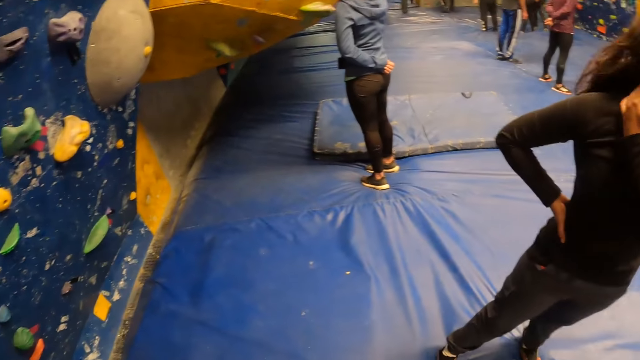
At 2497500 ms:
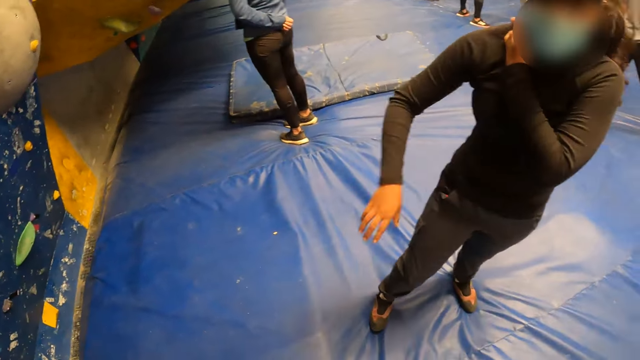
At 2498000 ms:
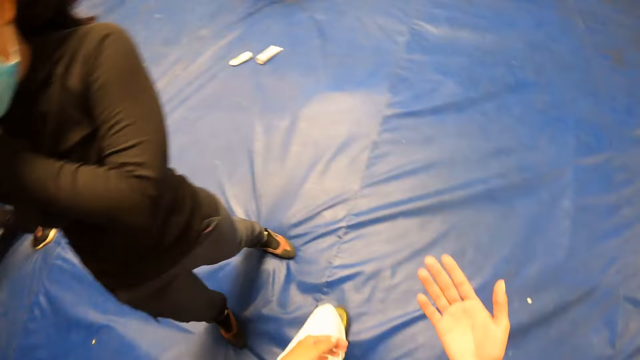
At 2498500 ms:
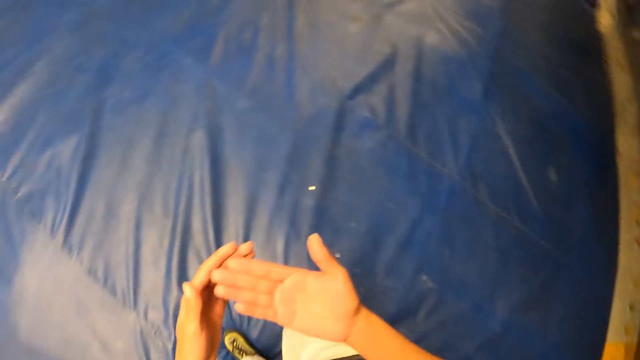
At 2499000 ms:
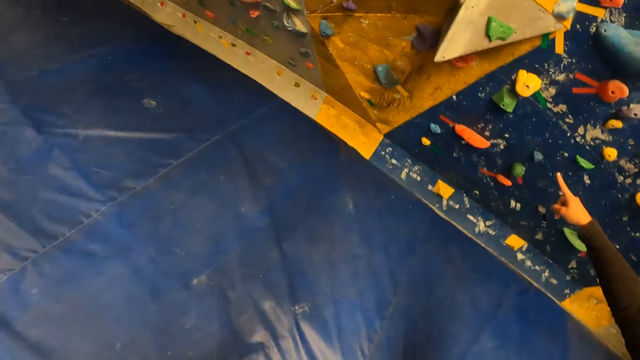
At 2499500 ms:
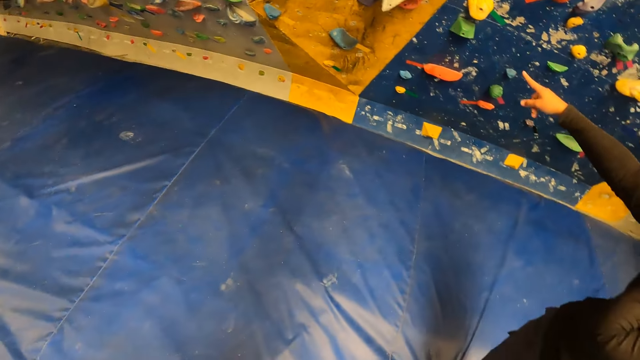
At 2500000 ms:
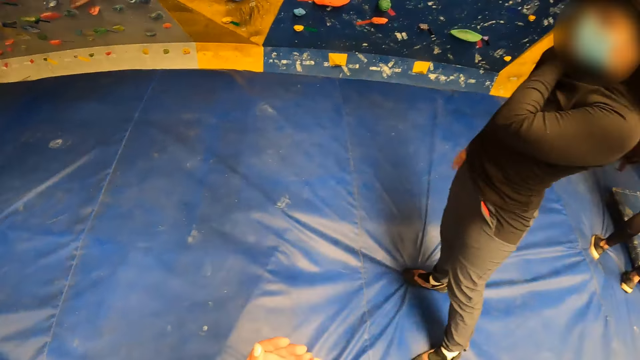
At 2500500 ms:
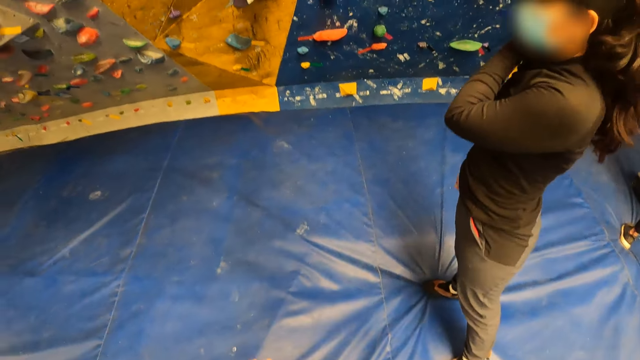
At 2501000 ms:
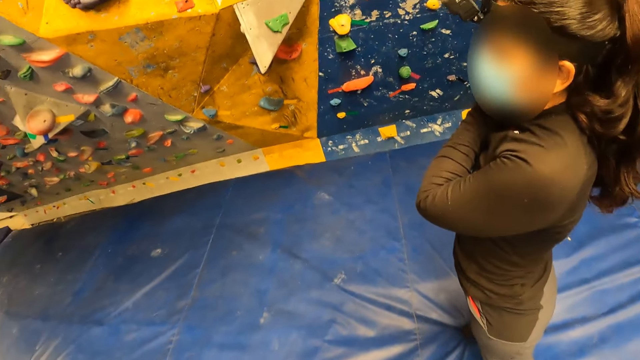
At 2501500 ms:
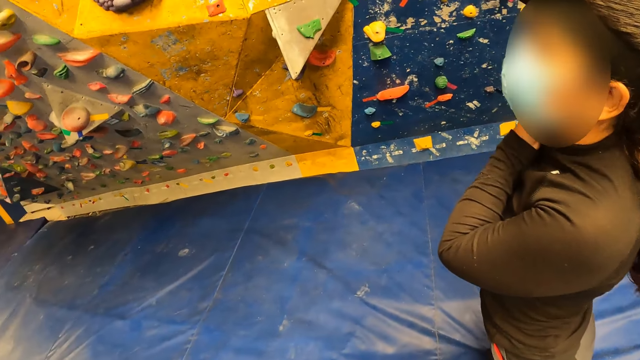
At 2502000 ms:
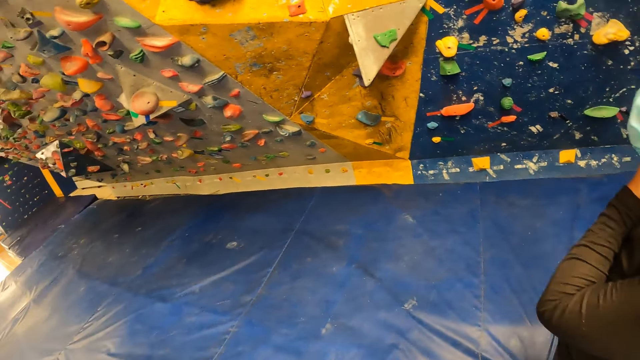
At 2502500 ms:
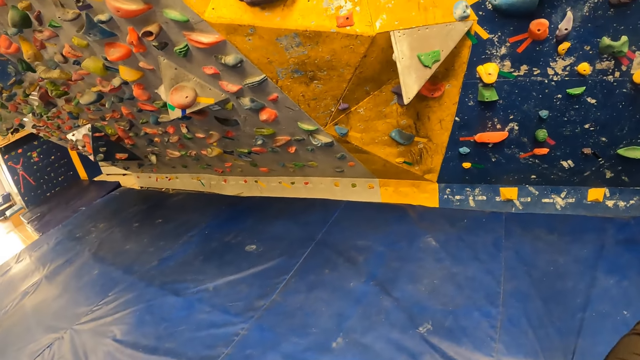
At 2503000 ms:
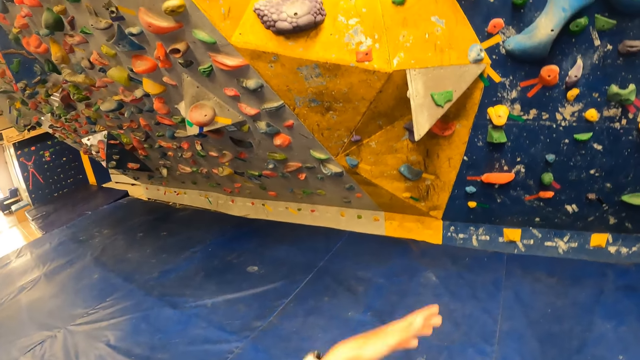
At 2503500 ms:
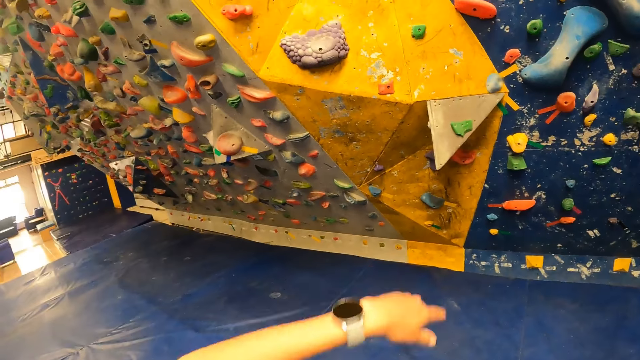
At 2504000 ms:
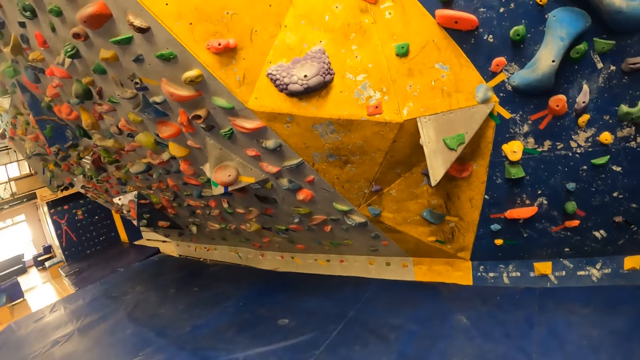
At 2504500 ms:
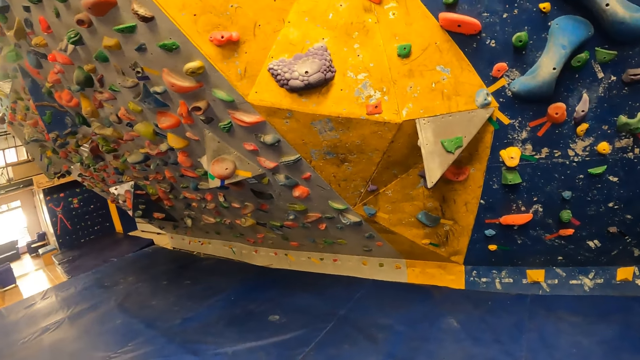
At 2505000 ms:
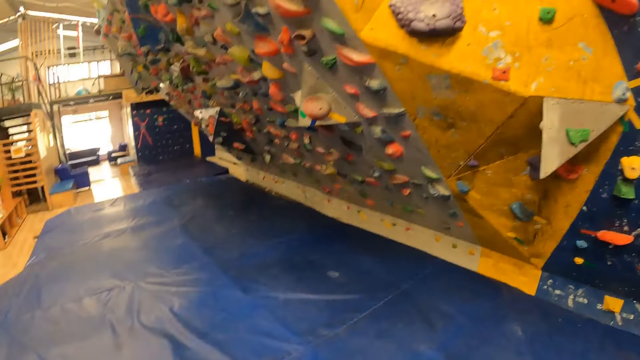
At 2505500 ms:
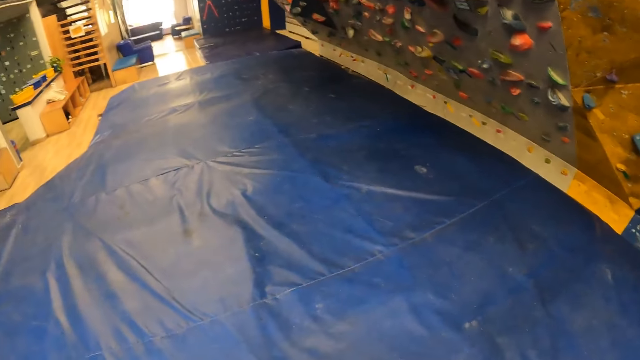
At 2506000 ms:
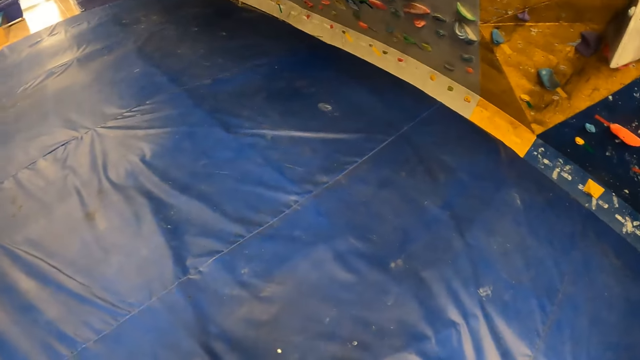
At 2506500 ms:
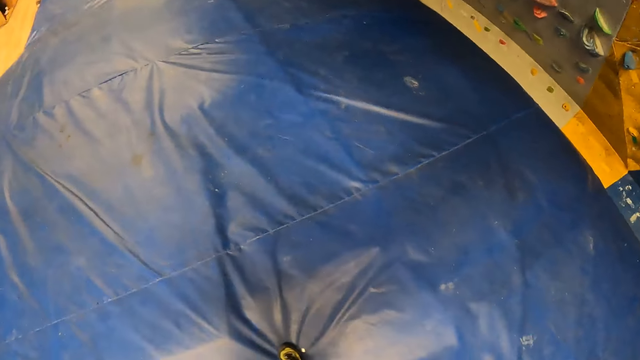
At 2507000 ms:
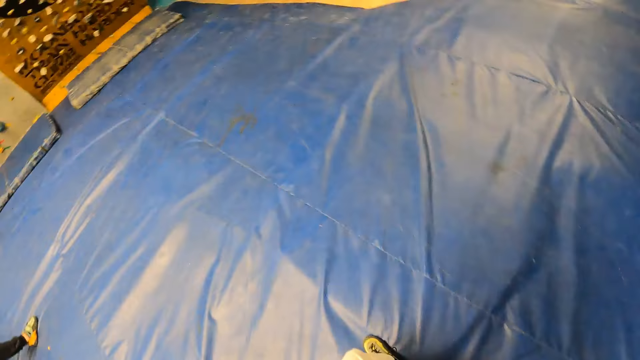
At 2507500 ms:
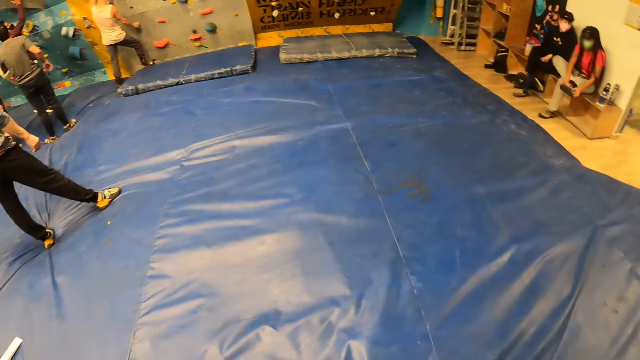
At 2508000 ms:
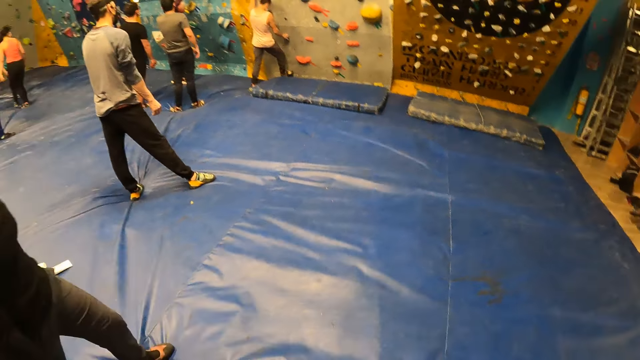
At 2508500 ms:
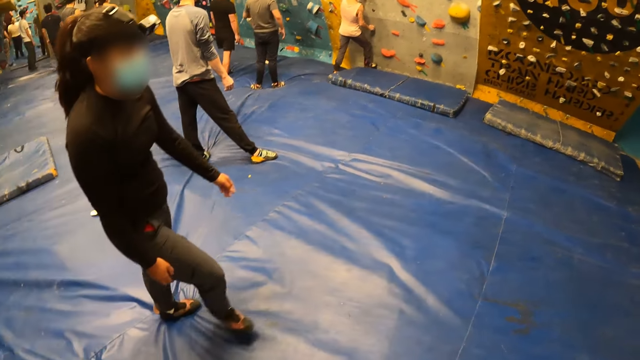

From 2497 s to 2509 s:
The camera wearer looks around. A woman moves hands. The camera wearer looks around. The woman interacts with the camera wearer. The woman moves hands. The camera wearer does something.

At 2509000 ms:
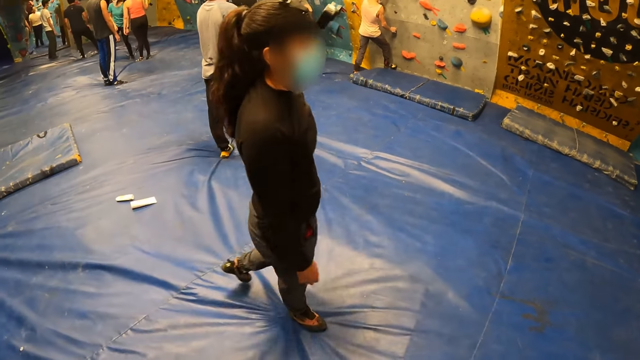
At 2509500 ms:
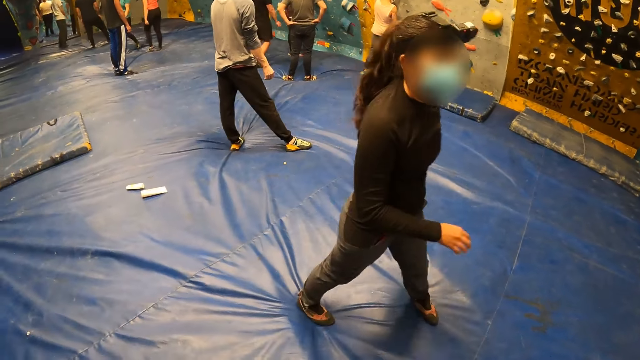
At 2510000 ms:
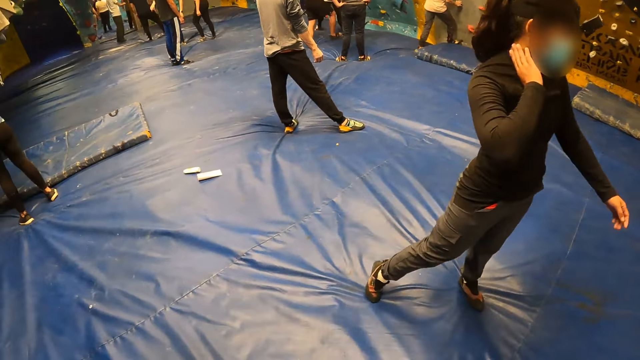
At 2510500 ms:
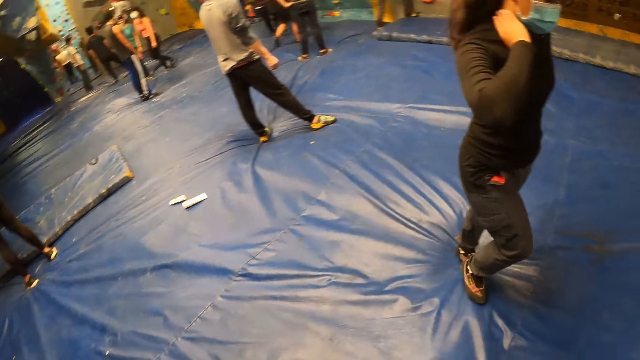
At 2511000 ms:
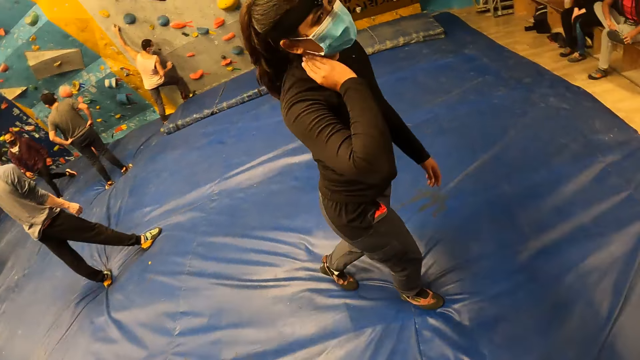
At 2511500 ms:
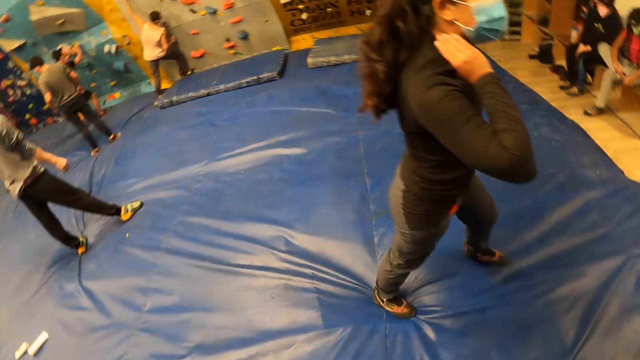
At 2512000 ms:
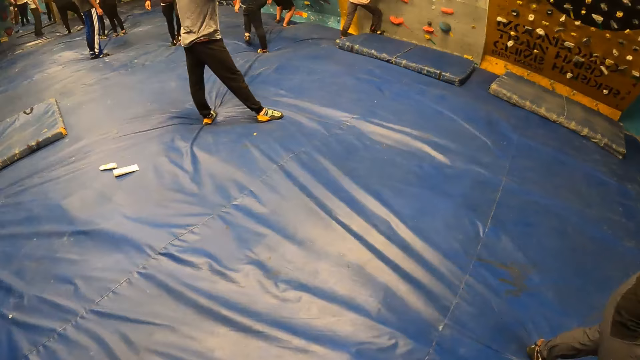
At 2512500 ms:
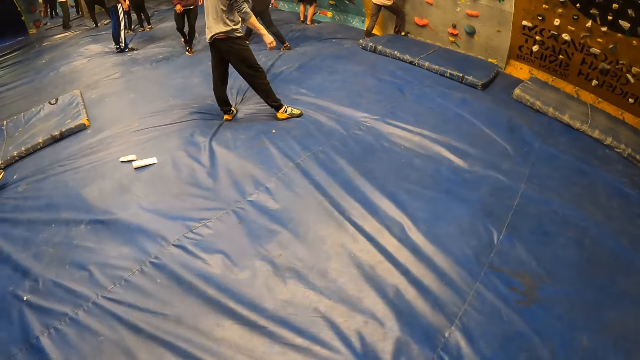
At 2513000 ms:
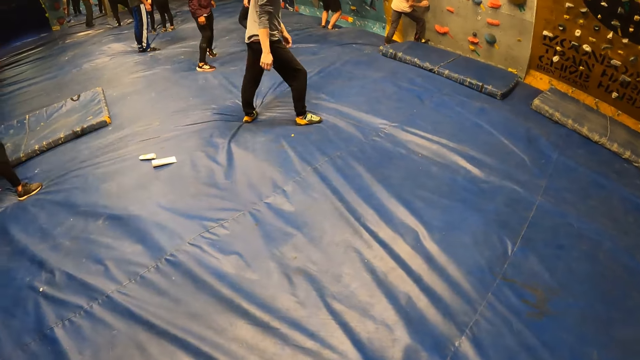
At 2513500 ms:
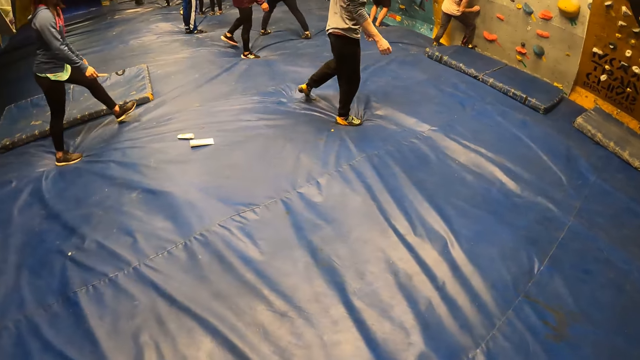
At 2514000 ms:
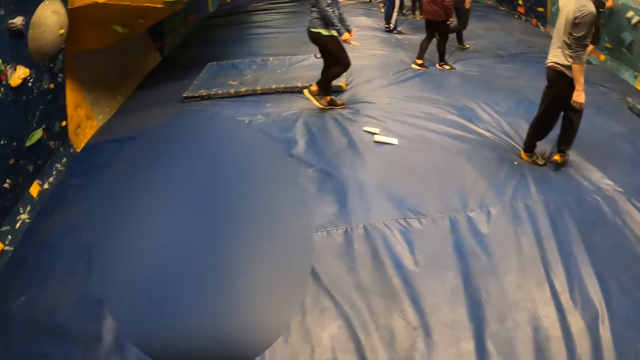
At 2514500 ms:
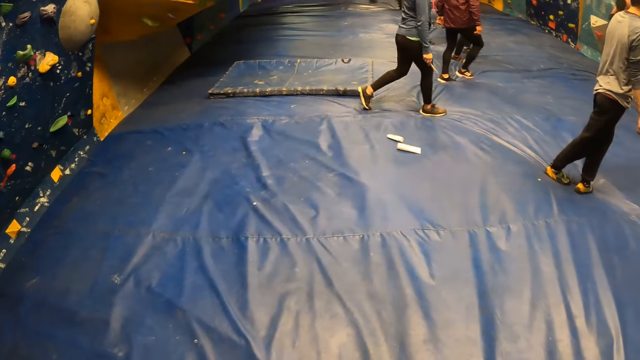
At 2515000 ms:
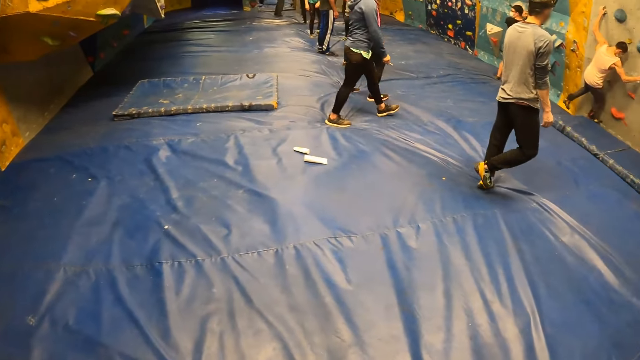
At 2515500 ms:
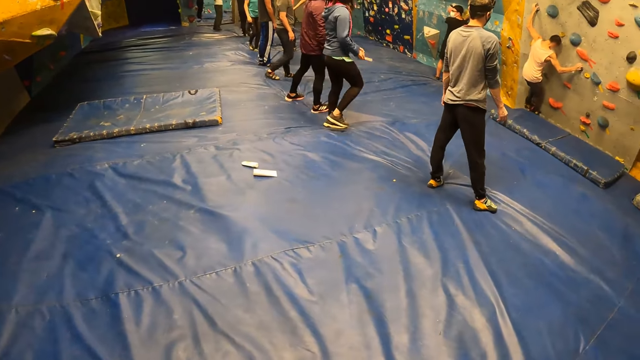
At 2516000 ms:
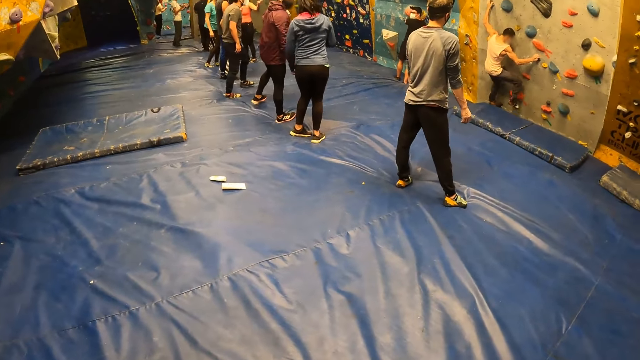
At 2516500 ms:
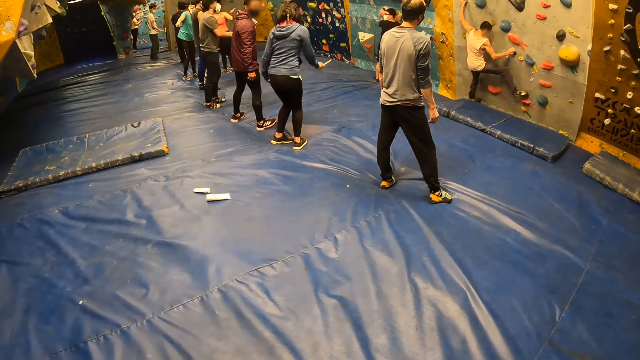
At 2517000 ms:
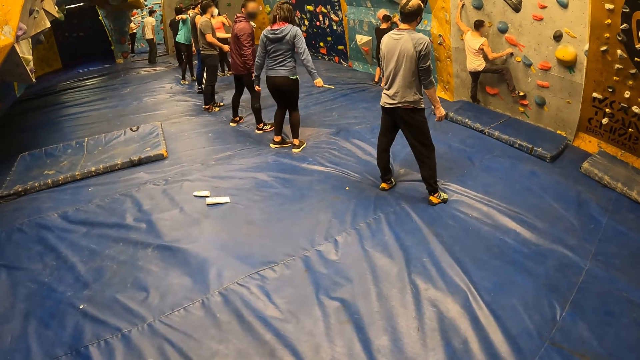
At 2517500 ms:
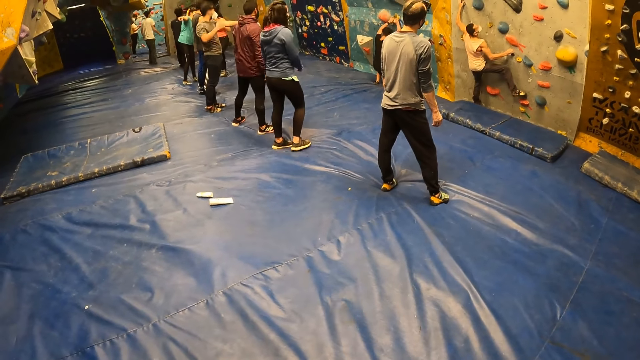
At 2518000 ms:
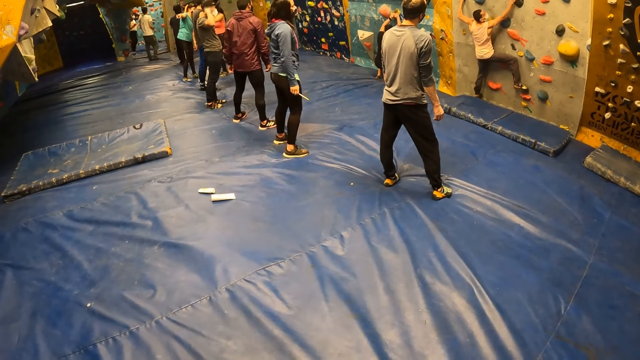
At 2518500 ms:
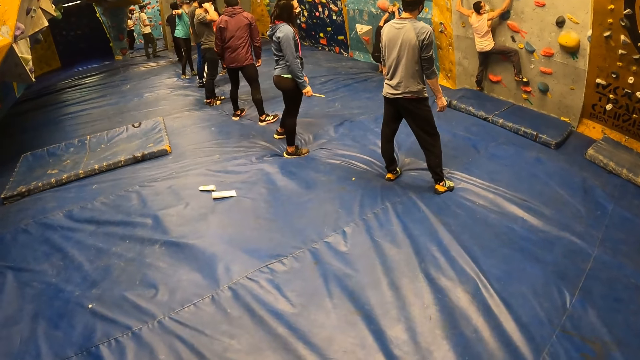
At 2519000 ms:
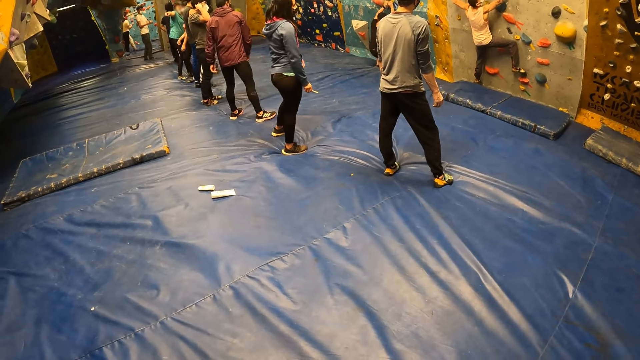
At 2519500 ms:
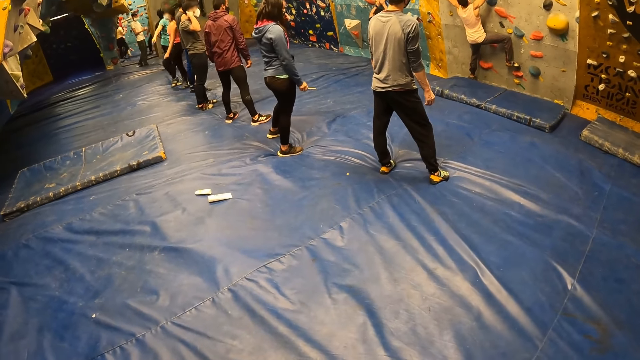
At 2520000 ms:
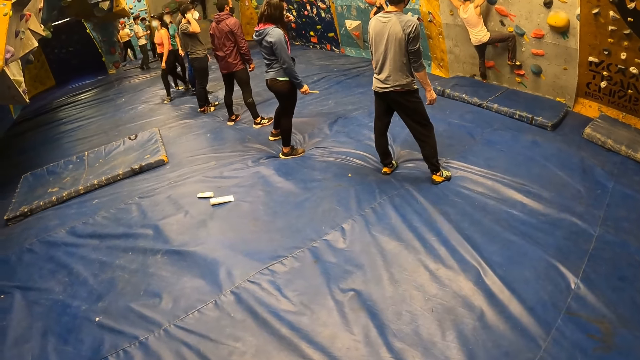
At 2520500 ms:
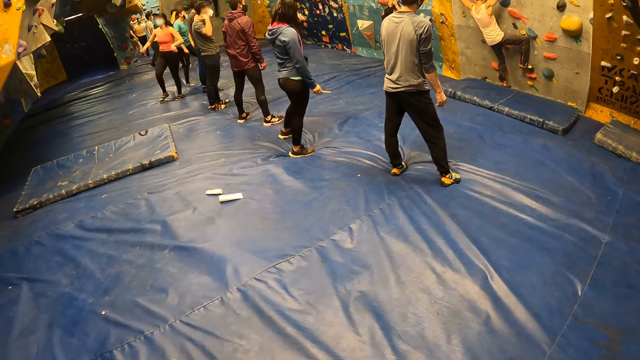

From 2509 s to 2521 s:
A woman touches her neck with the right hand. A man climbs the climbing wall with both hands. The camera wearer looks around. They do something.
